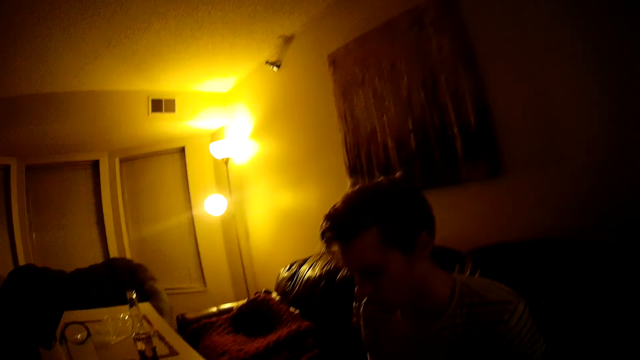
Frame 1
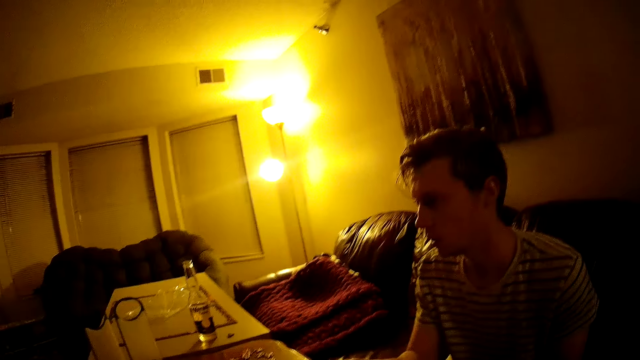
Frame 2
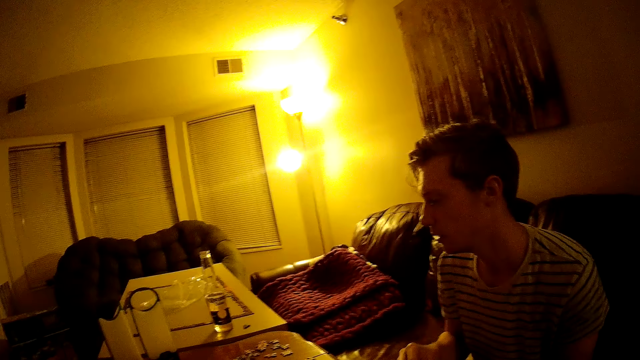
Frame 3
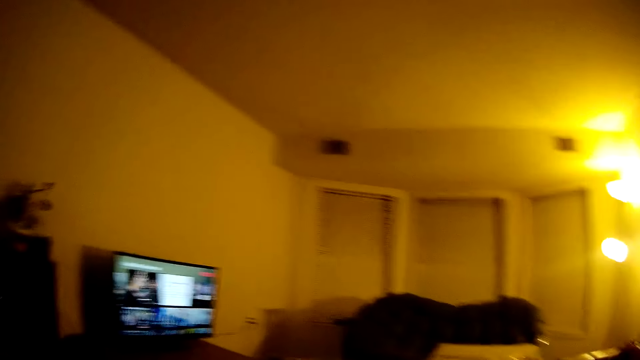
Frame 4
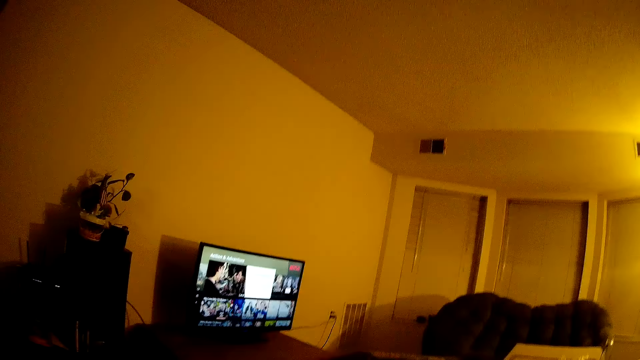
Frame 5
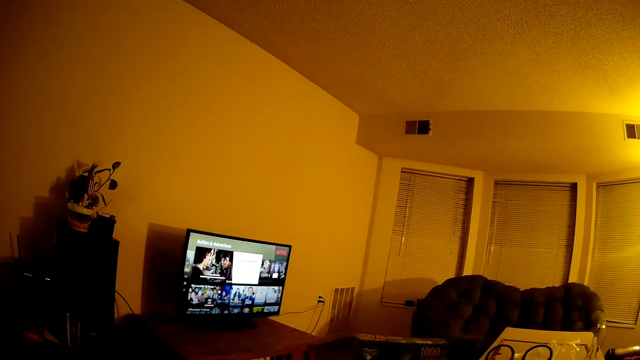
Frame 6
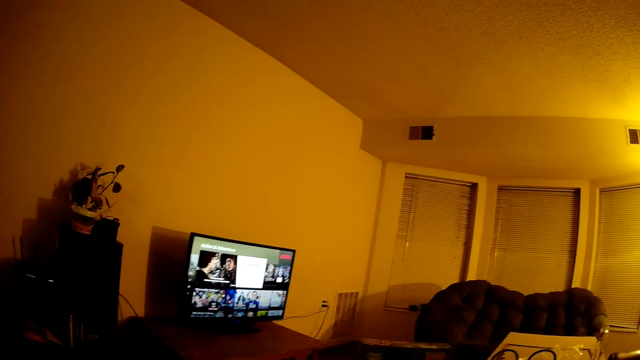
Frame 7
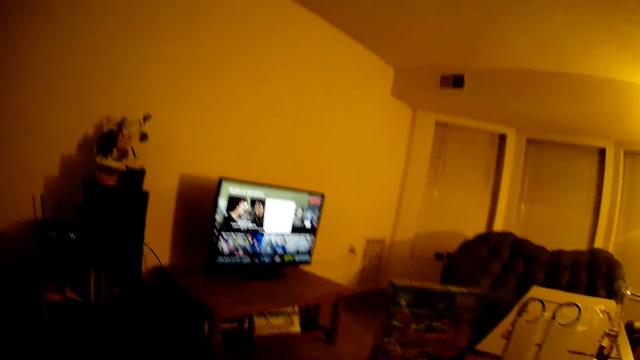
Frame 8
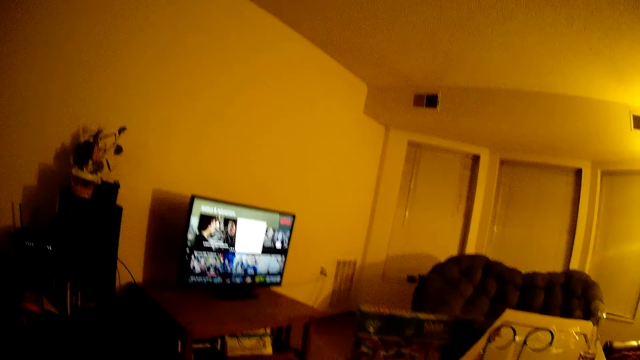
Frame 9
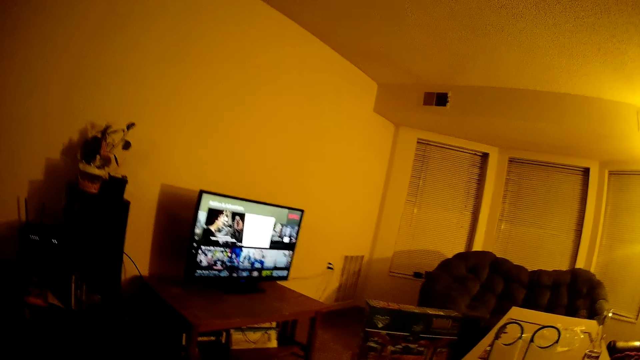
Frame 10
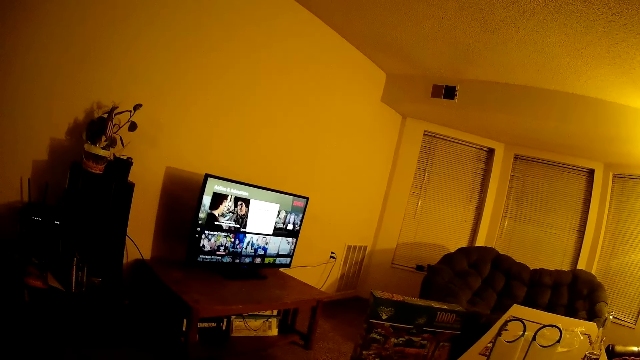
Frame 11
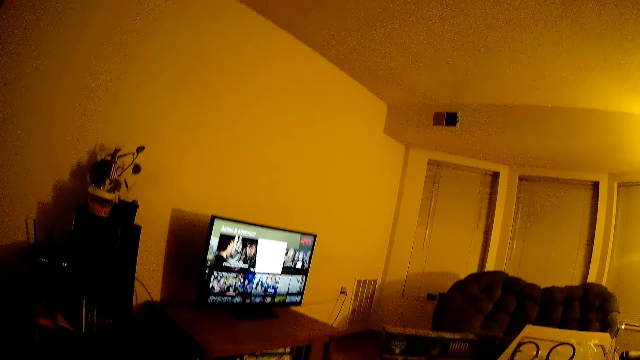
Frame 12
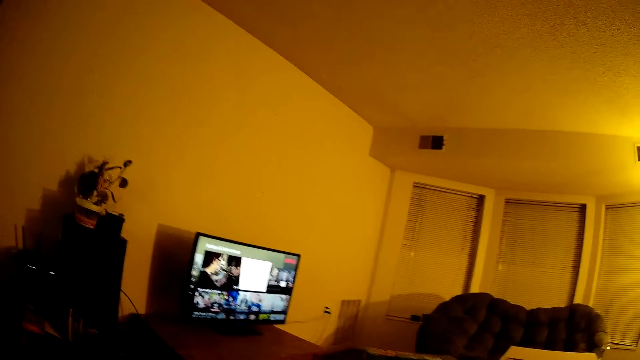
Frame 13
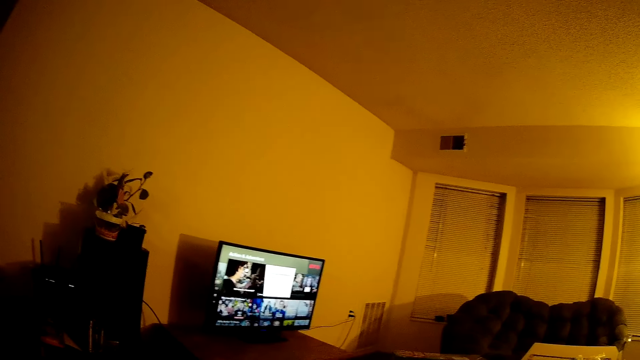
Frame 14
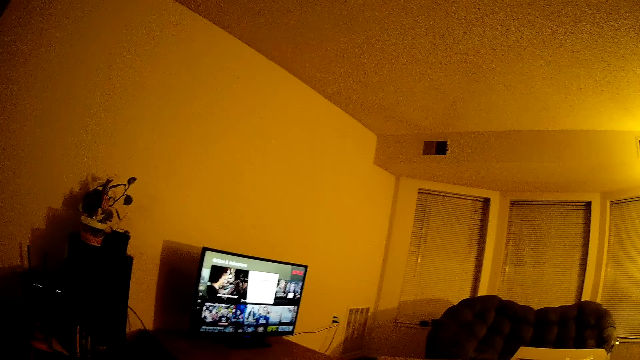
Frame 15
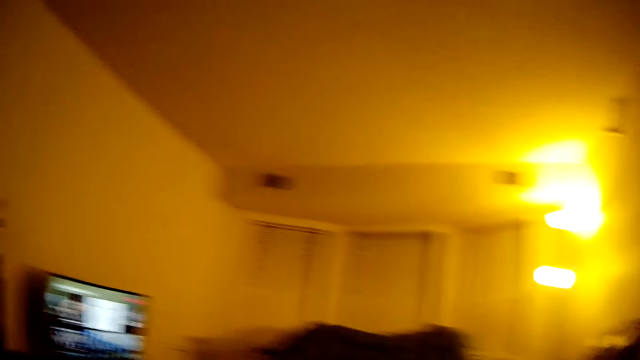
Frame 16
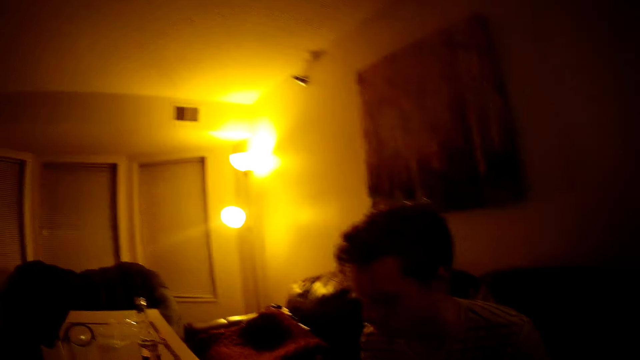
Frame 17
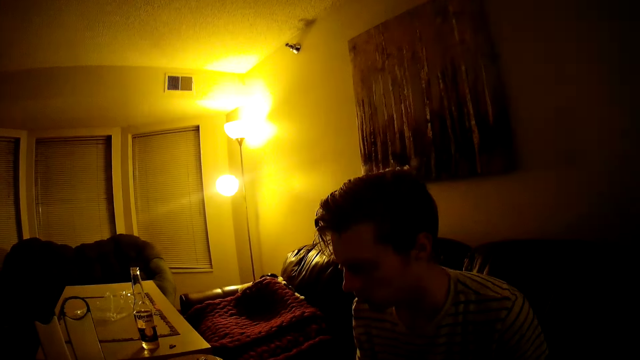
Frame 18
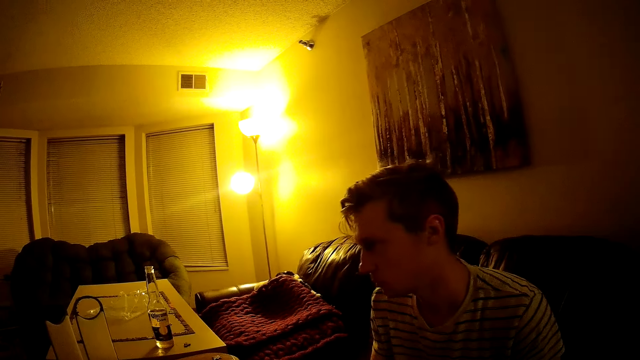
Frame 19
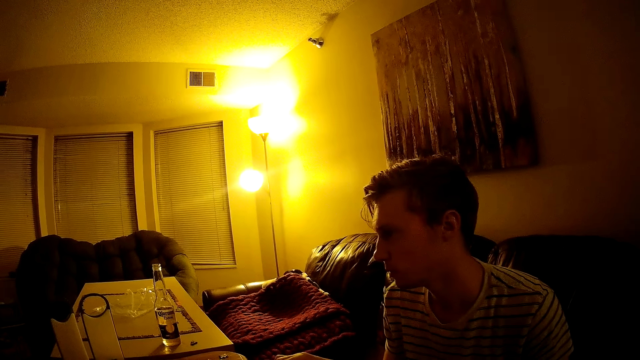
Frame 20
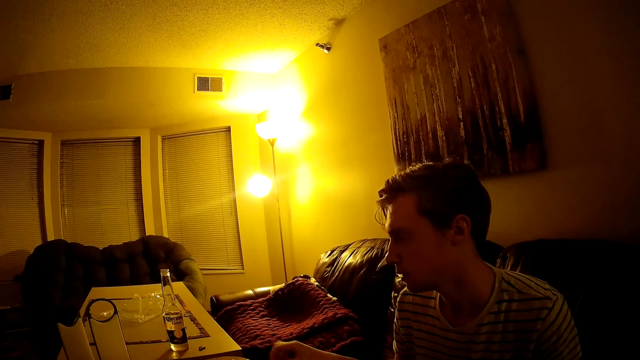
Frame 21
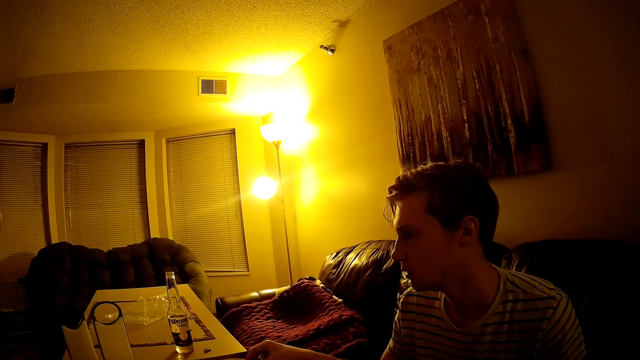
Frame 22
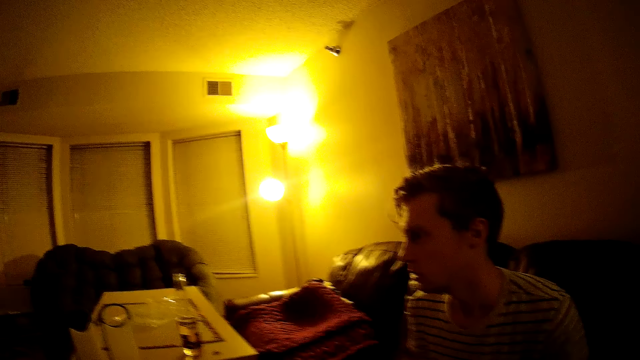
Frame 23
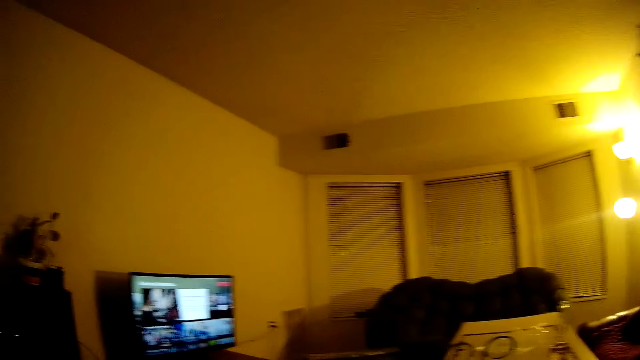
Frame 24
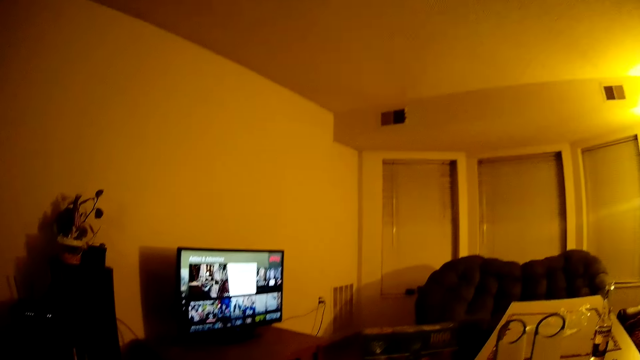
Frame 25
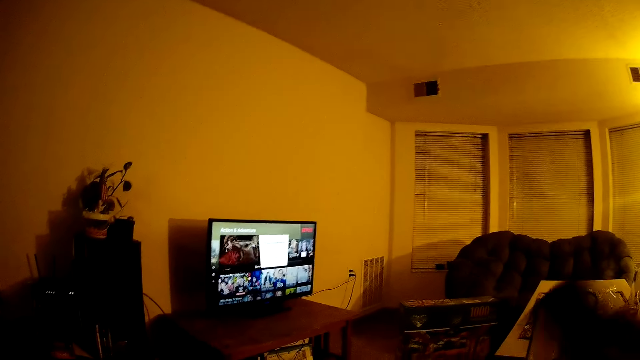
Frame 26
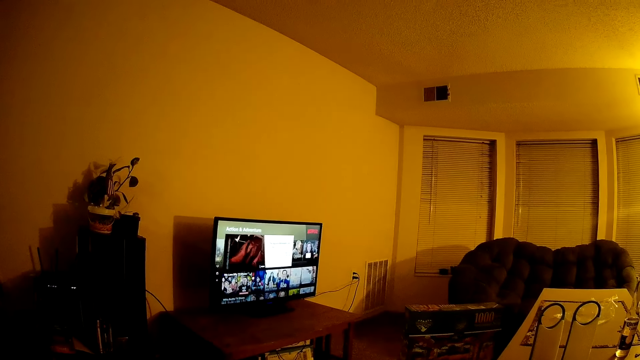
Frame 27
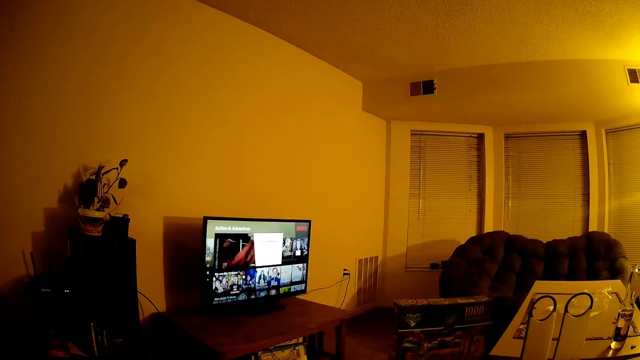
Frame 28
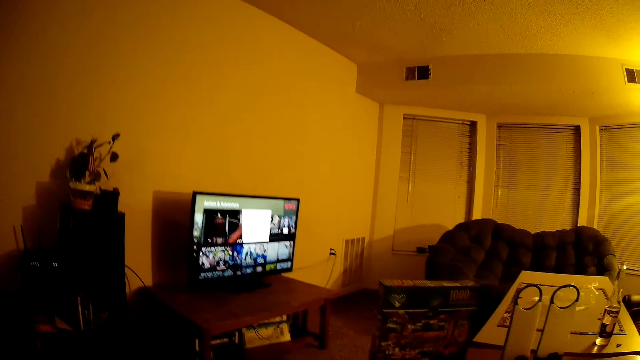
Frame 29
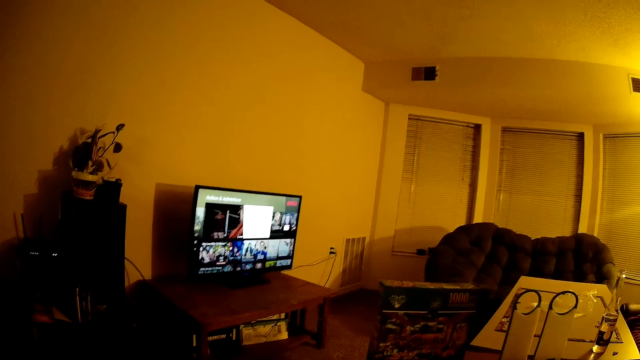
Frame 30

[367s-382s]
The camera wearer looks at a man. They look at the television. They look at the man. They look at the television.

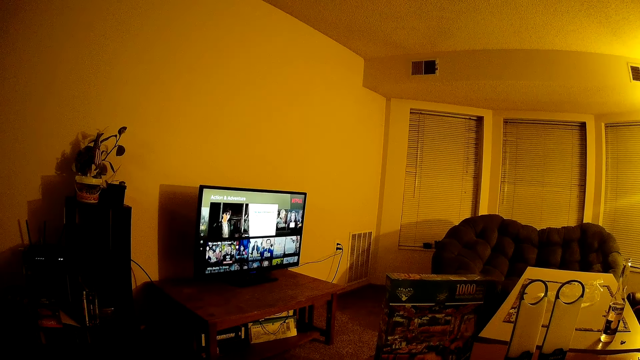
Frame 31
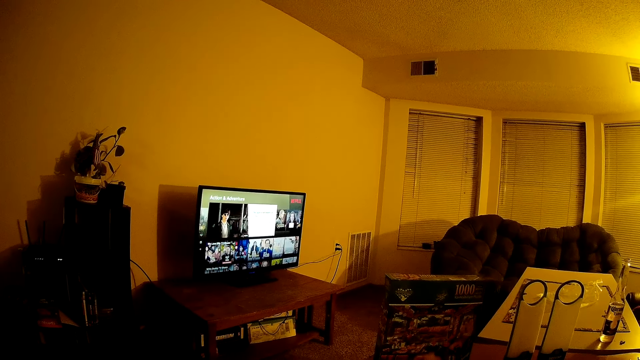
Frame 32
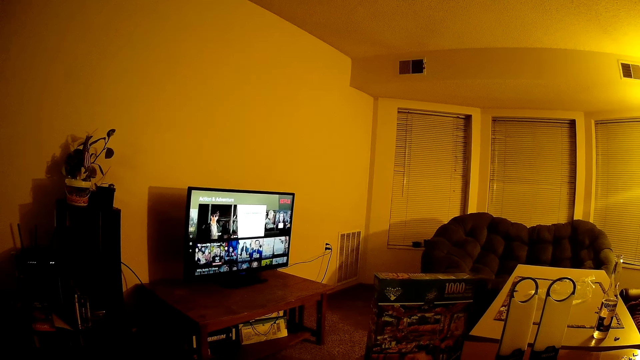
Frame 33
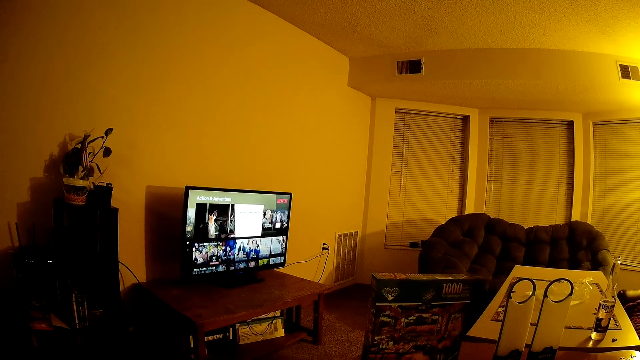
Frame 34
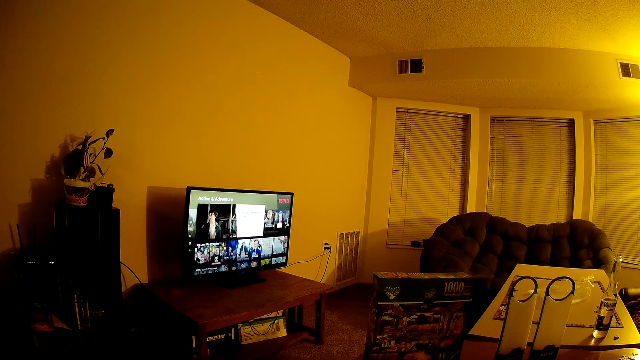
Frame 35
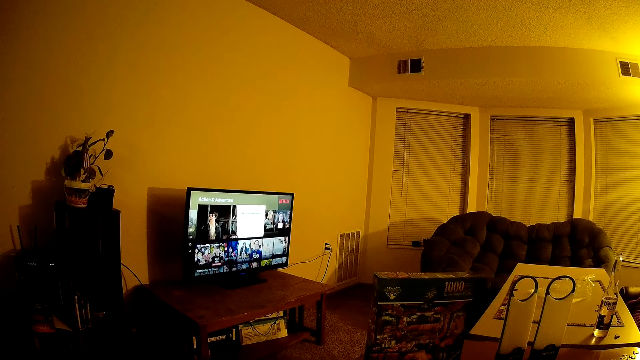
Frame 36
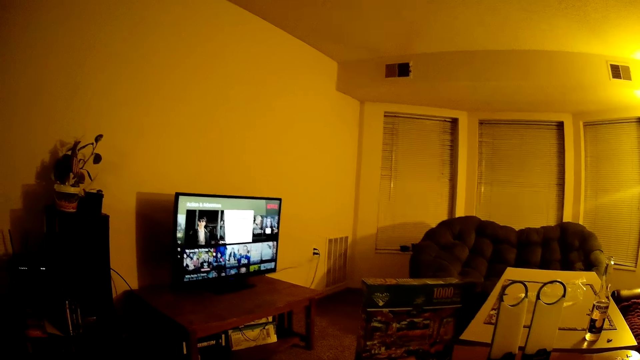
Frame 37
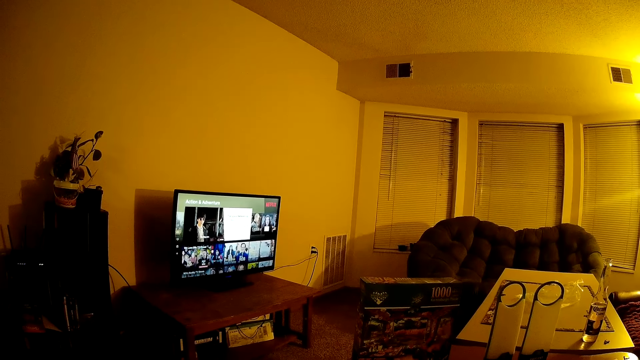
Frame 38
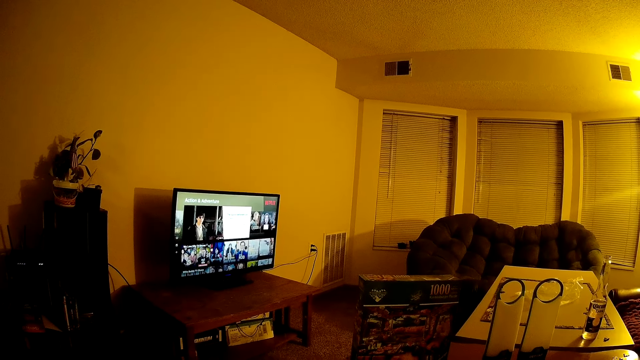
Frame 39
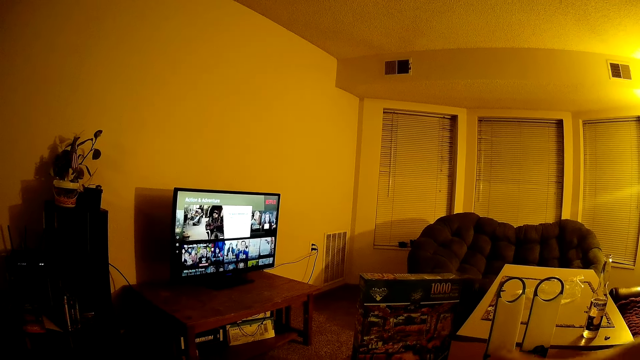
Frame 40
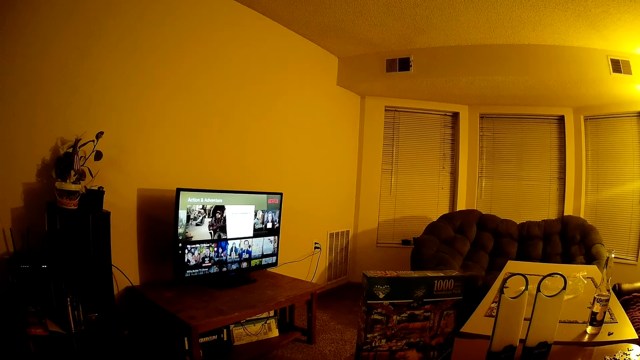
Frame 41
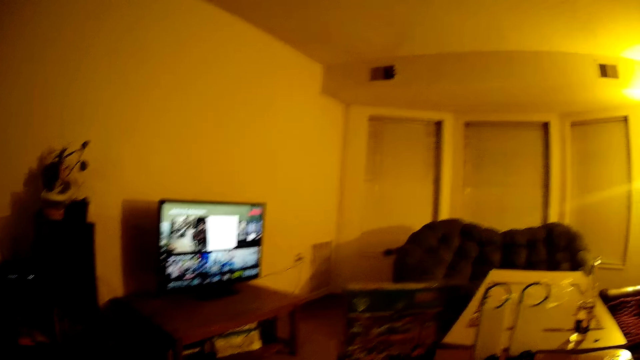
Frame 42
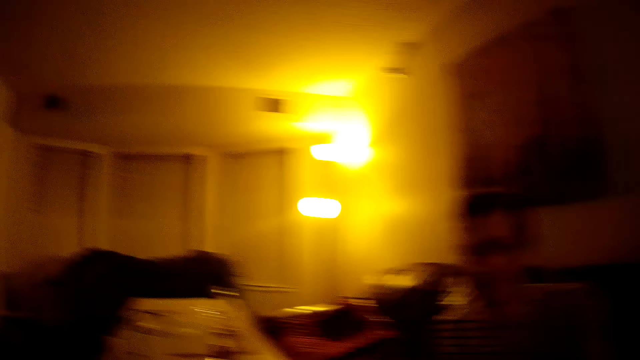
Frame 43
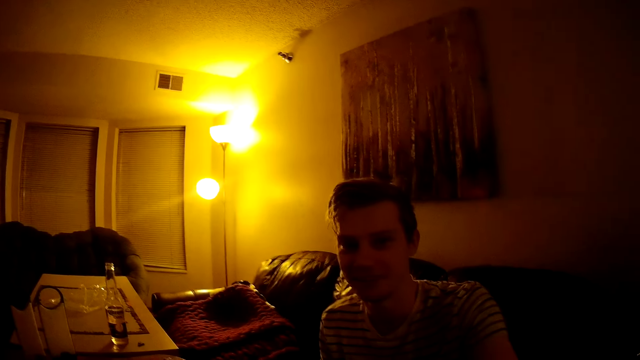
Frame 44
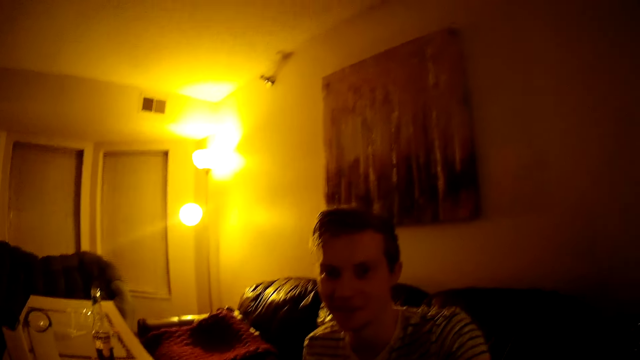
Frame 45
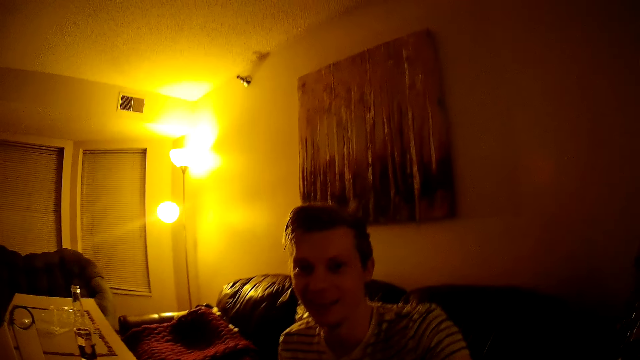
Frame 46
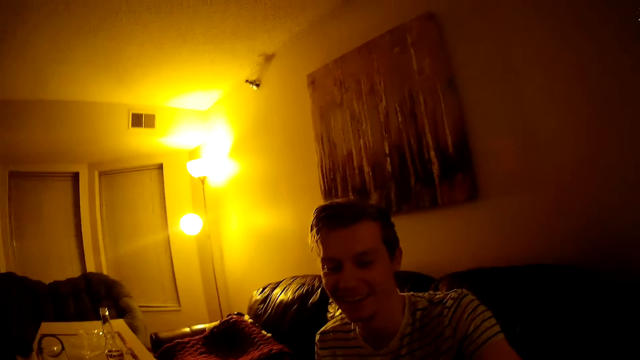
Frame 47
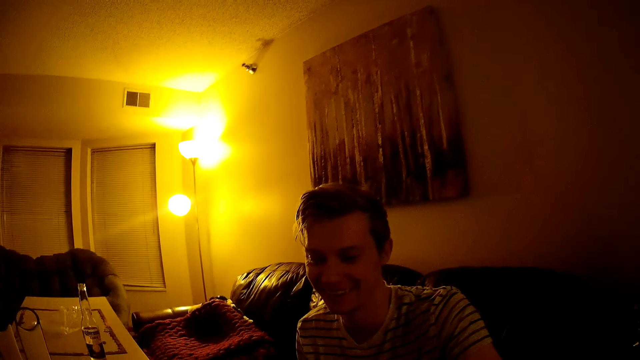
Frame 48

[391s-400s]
The camera wearer looks at a man. They interact with the man.
